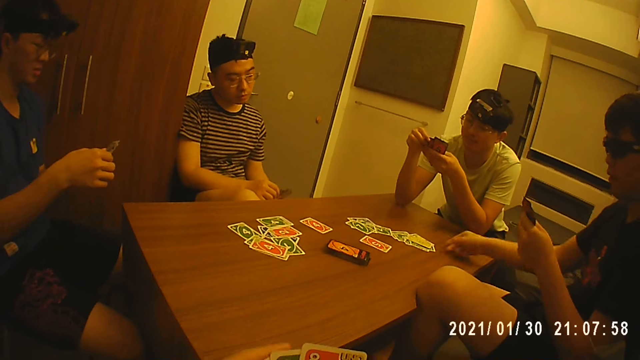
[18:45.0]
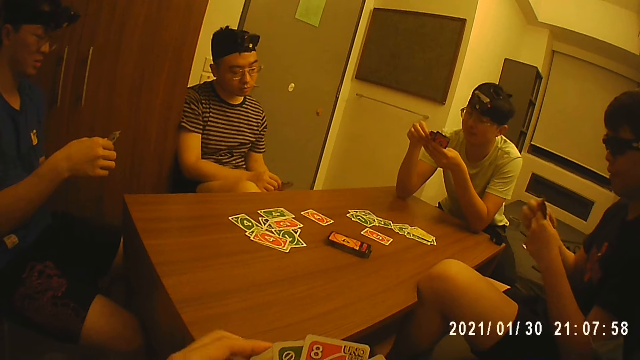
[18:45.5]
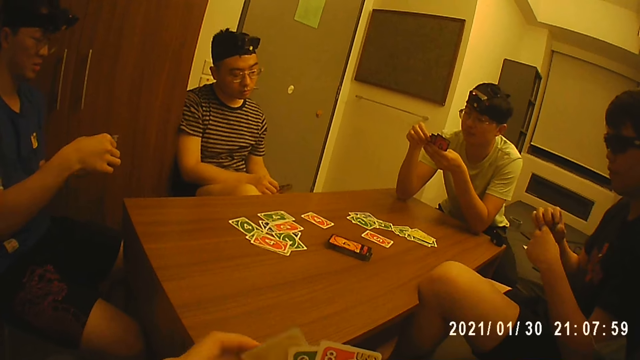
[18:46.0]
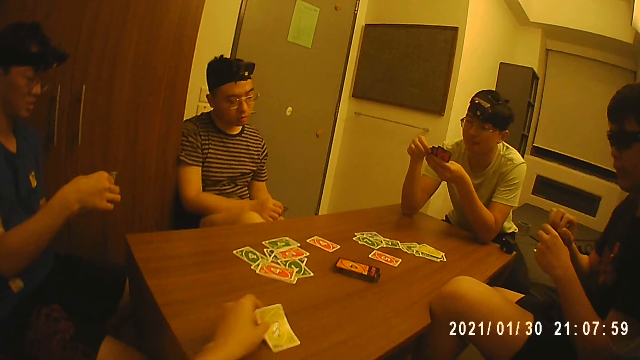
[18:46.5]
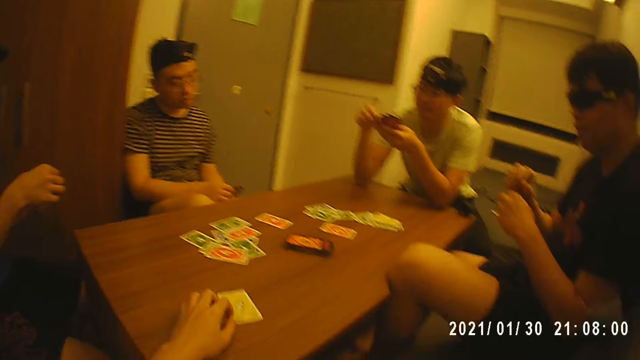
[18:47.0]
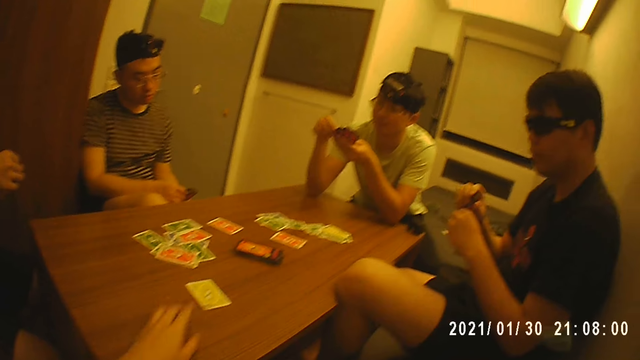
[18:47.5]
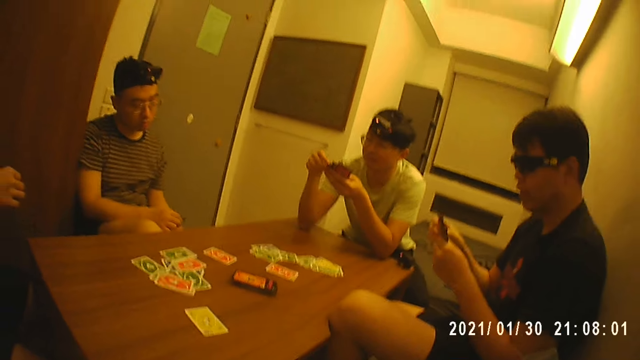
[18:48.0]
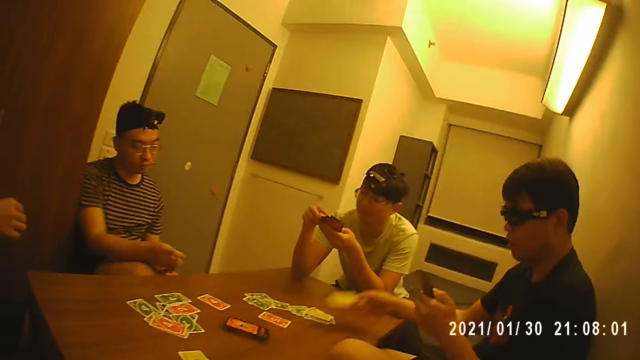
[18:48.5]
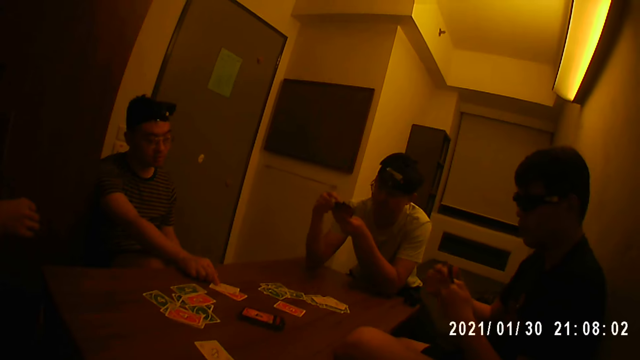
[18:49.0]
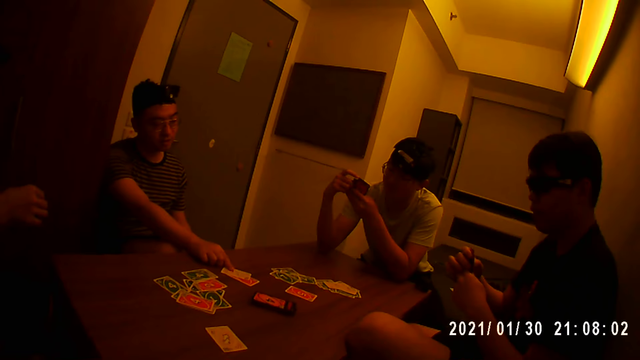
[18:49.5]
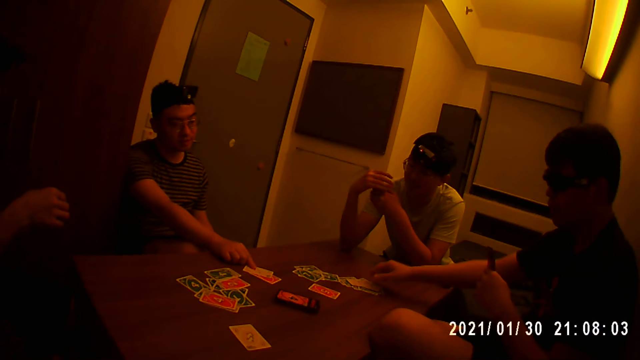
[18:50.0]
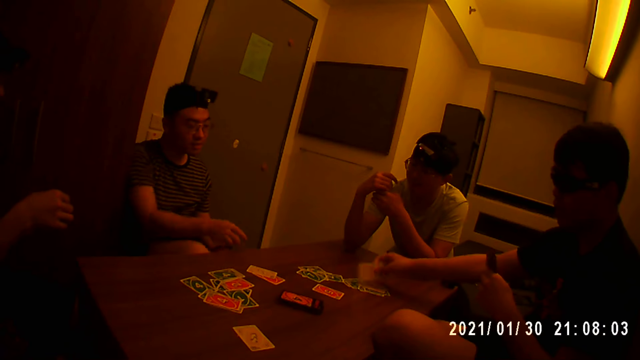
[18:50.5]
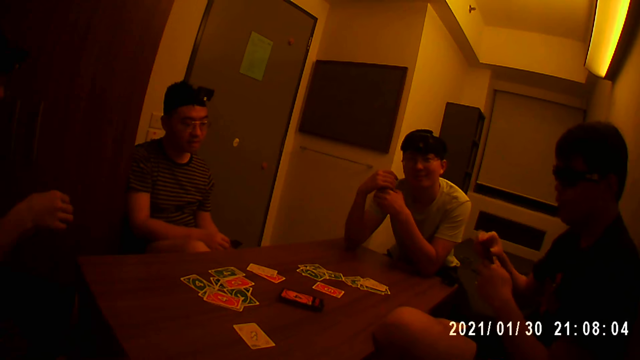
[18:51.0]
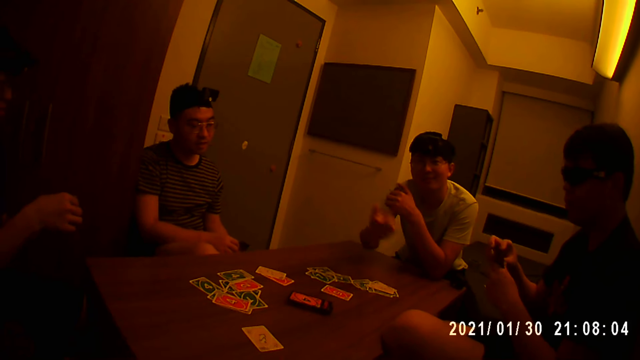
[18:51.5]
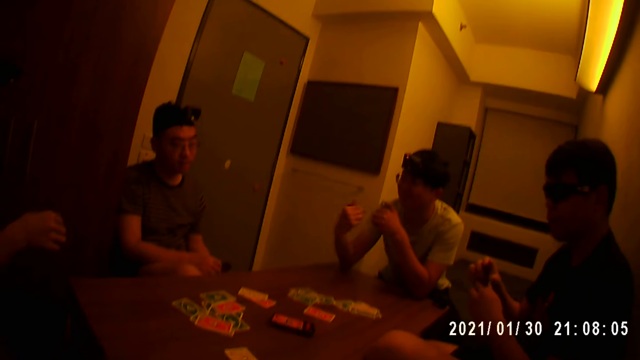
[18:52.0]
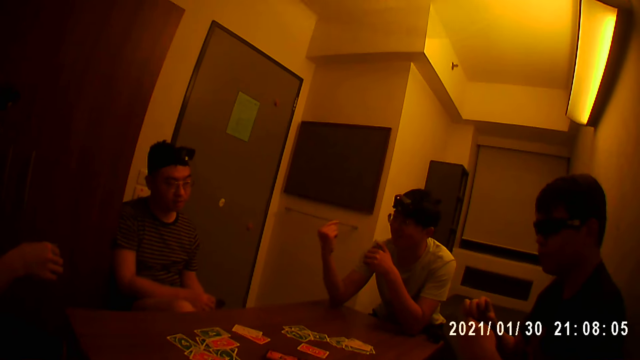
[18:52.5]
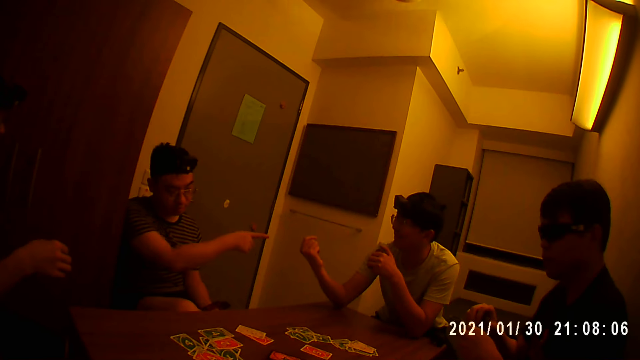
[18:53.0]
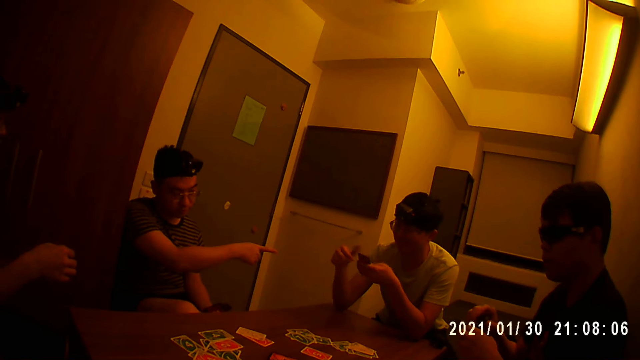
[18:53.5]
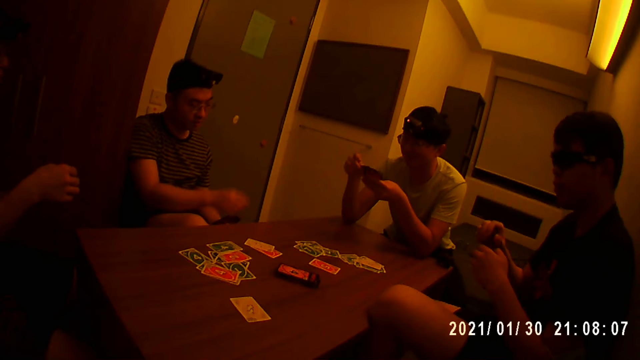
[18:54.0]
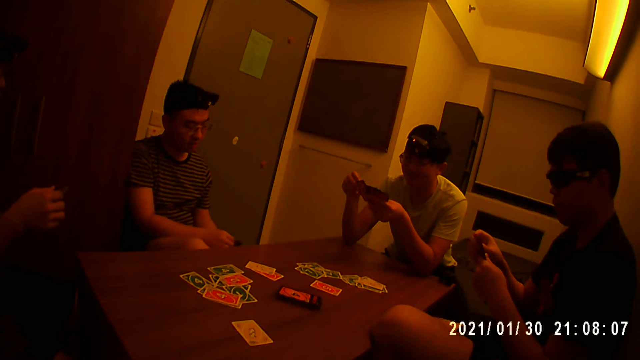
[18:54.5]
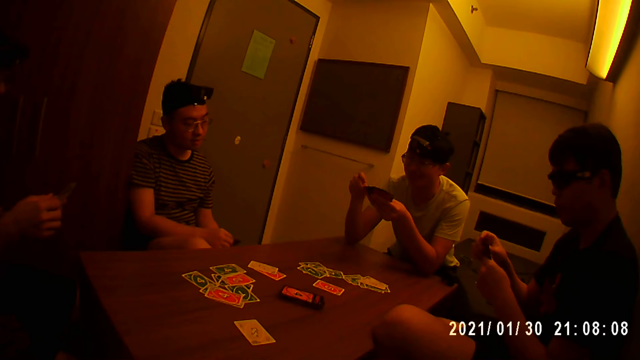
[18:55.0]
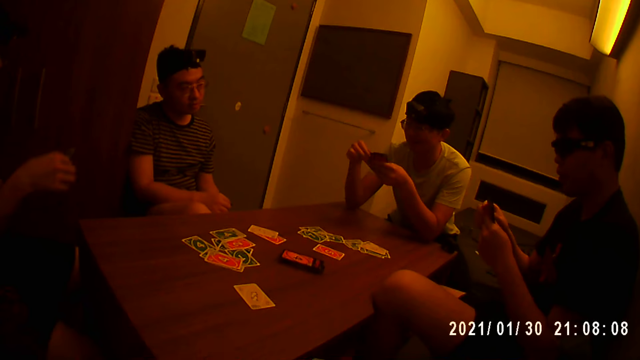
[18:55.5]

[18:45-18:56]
A man holds the cards with his left hand, drops a card in his right hand on the table, and holds the cards with both hands. The camera wearer drops a card in his left hand on the table and moves the card on the table with his left hand. Another man picks a card from his left hand with his right hand. The first man holds the cards with his left hand and drops a card in his right hand on the table. The second man drops the card in his right hand on the table. The first man holds the cards with both hands. The second man taps his right hand on the card. The first man holds the cards with his left hand, picks a card from the table with his right hand, and holds the cards with both hands. A third man holds the cards with his left hand, points around, and rolls his right hand. The second man points at the third man with his right hand. The third man holds the cards with both hands.

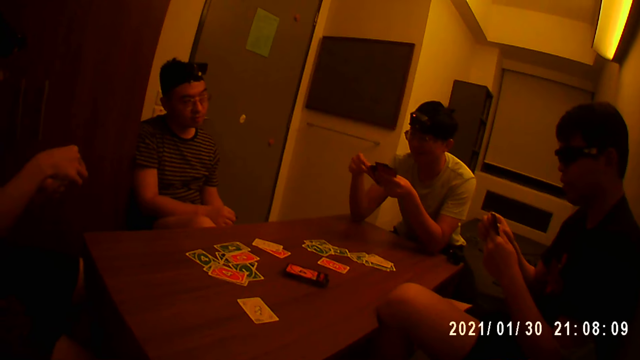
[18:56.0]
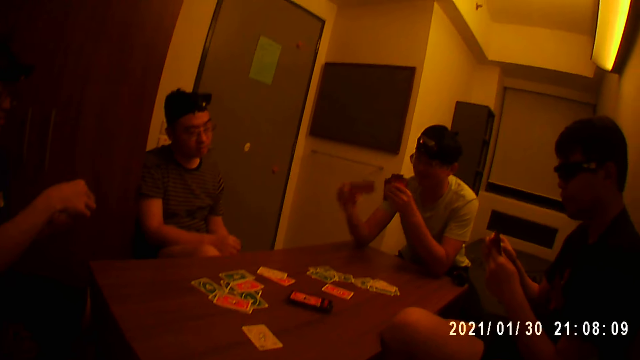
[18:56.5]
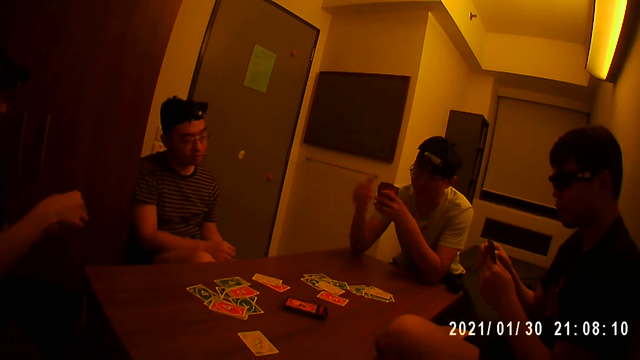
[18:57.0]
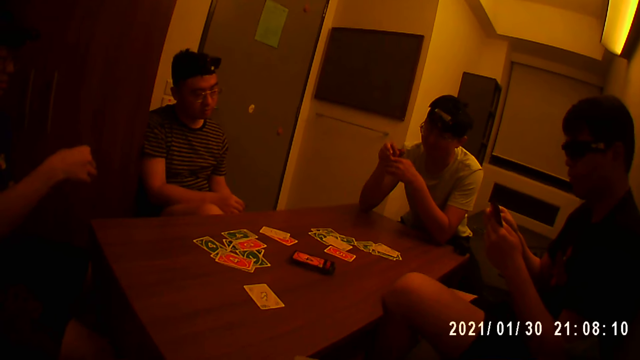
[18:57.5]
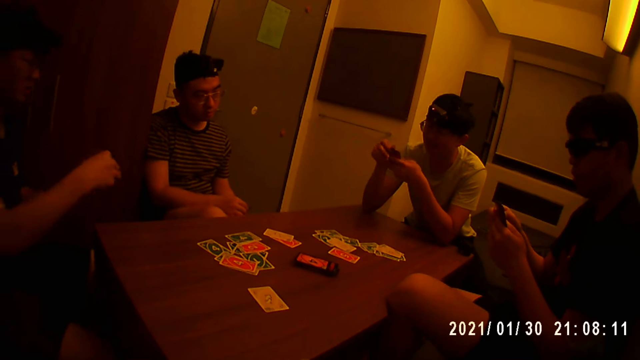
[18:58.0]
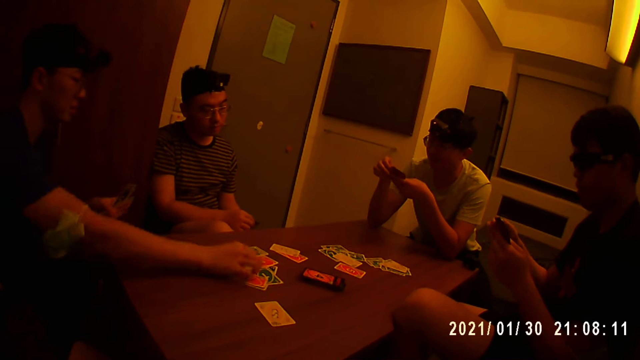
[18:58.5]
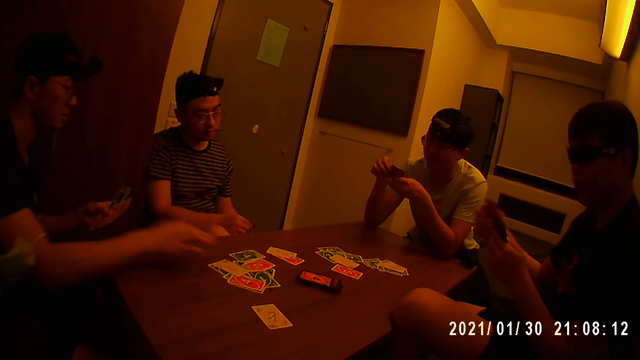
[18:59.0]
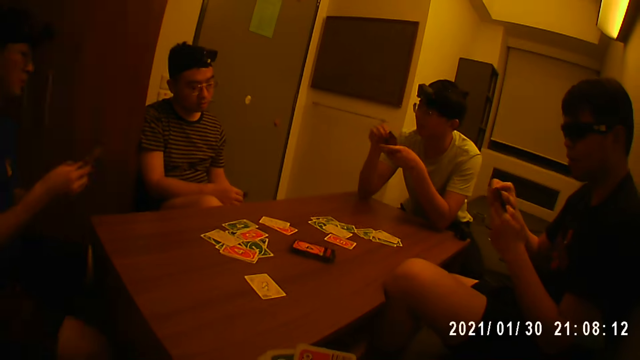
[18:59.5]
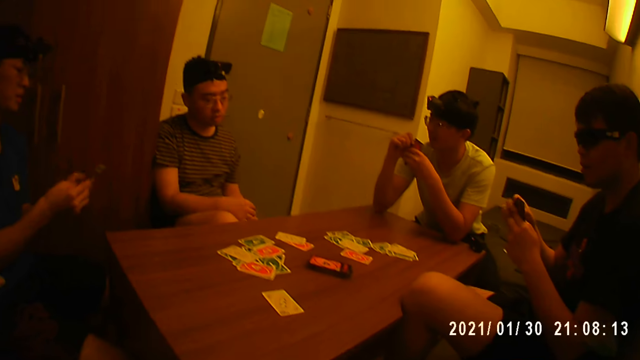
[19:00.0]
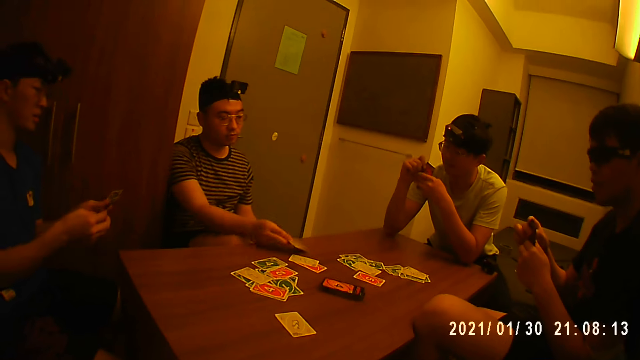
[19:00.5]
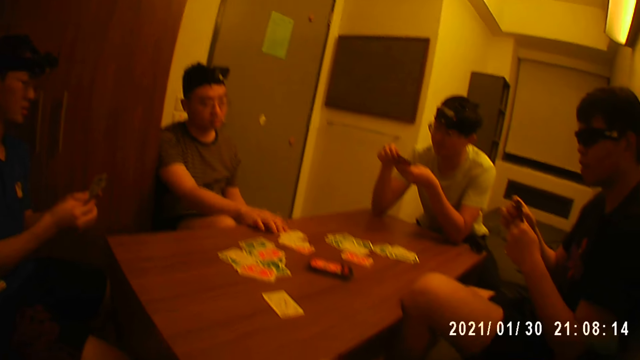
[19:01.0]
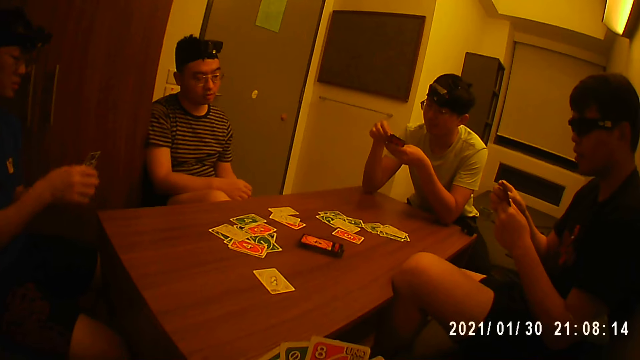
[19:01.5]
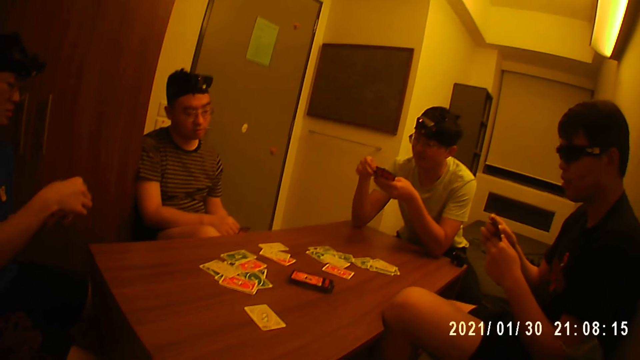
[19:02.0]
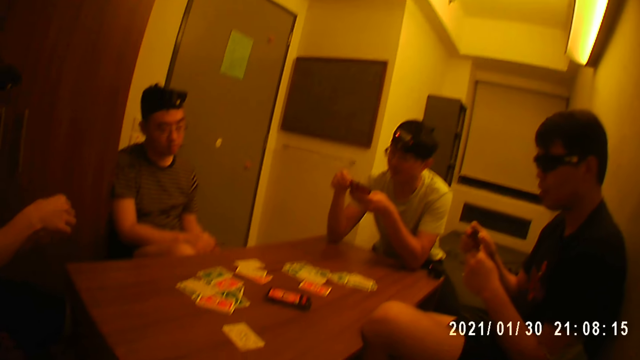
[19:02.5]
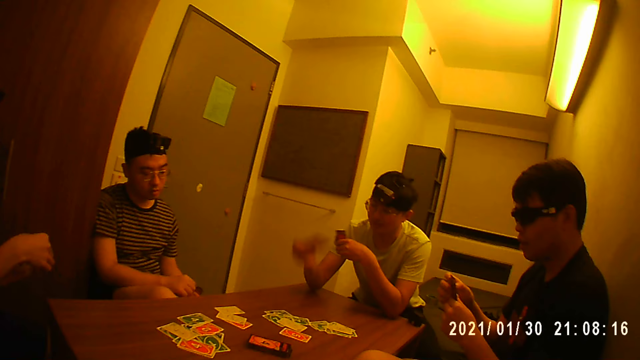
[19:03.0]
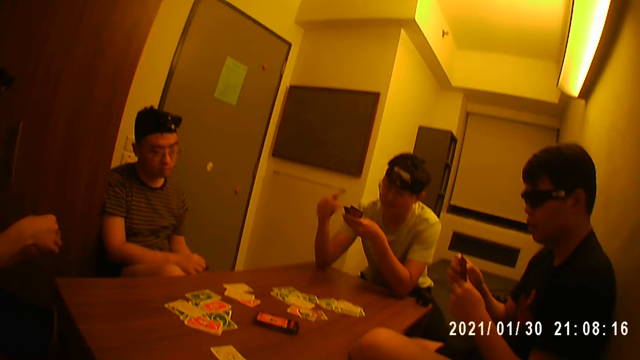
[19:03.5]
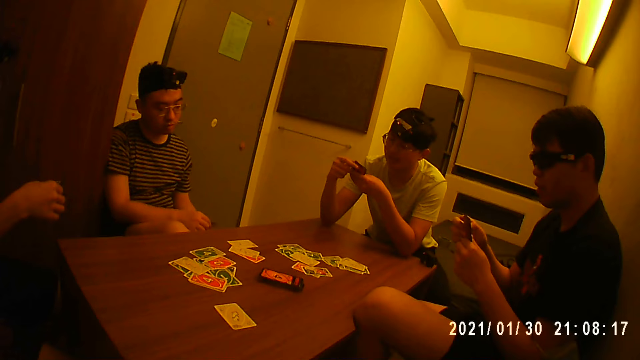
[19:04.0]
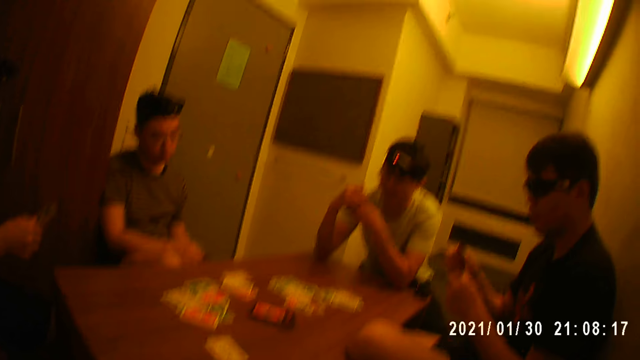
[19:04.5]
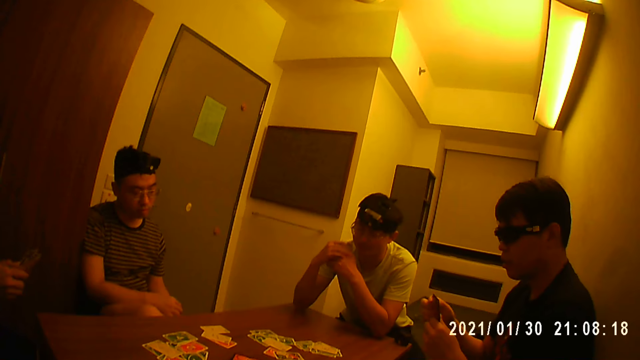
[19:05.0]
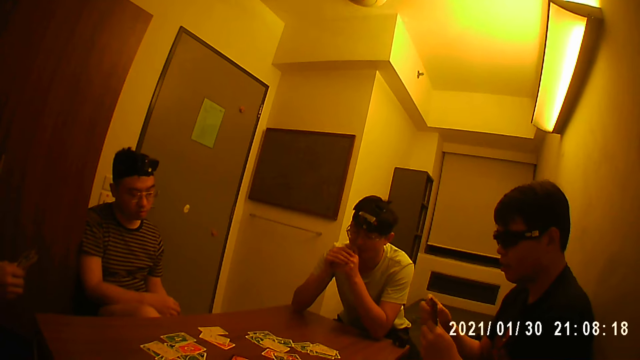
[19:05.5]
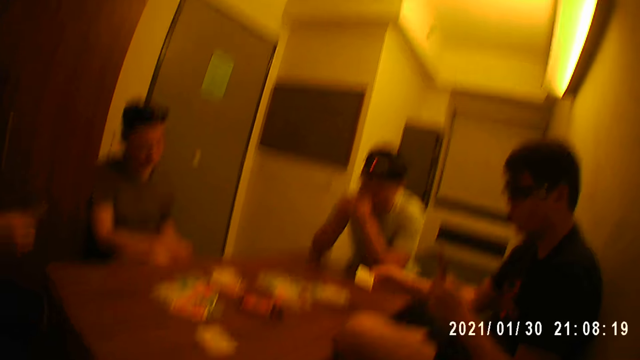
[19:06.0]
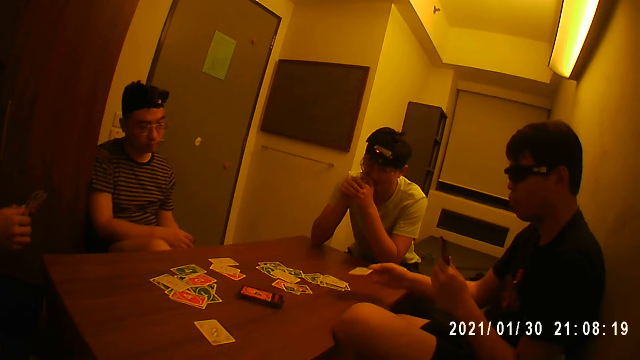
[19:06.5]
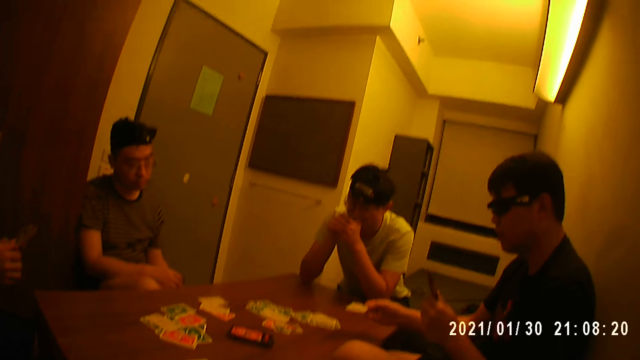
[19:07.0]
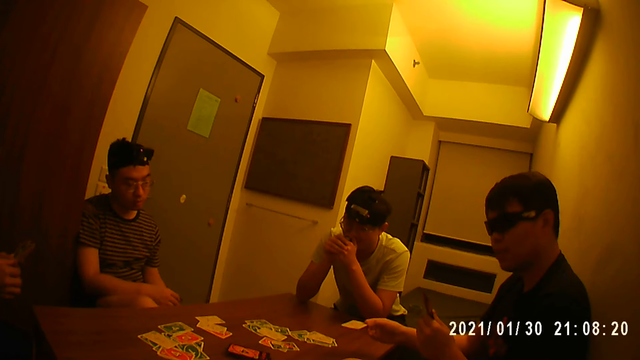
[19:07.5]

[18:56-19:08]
A man holds the cards with his left hand, drops a card in his right hand on the table, and holds the cards with both hands. Another man holds the cards with his left hand, drops a card in his right hand on the table, and holds the cards with both hands. A third man picks a card from his left hand with his right hand and drops the card in his right hand on the table. The first man holds the cards with his left hand, drops a card in his right hand on the table, and holds the cards with both hands. A fourth man holds the cards with his left hand. The fourth man holds a card on the table.
